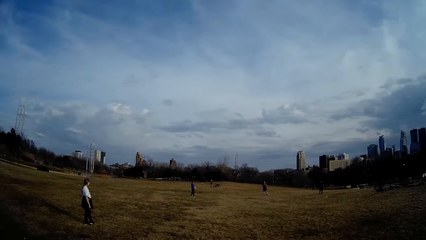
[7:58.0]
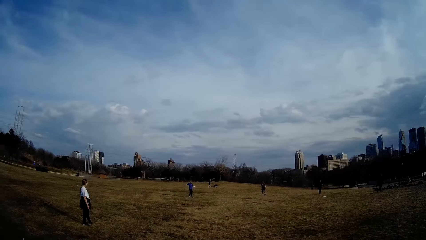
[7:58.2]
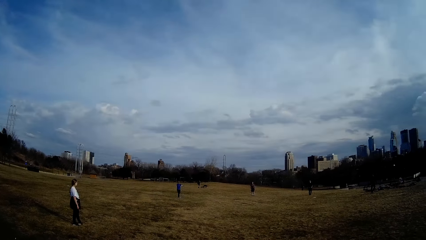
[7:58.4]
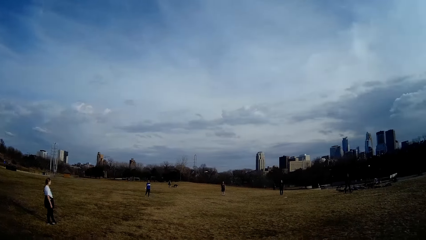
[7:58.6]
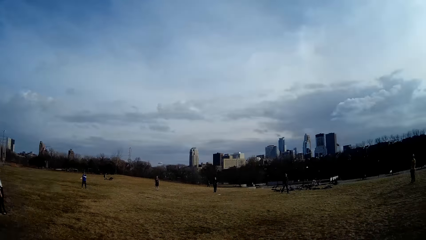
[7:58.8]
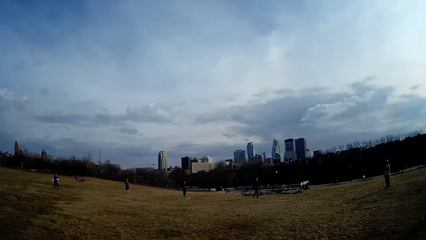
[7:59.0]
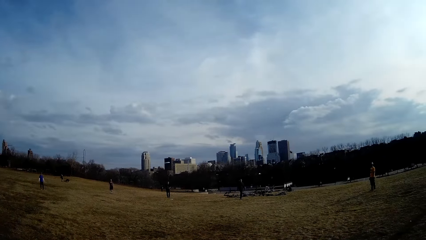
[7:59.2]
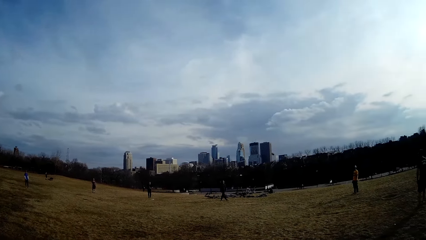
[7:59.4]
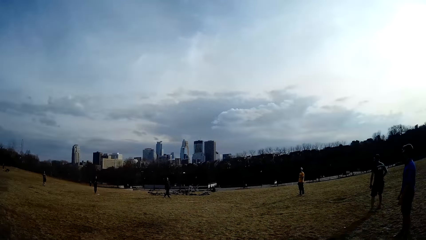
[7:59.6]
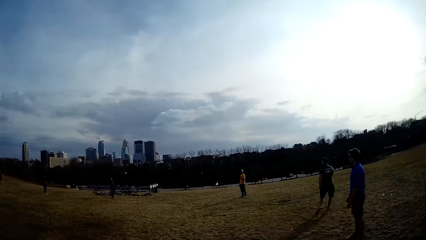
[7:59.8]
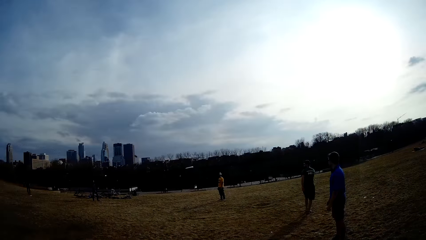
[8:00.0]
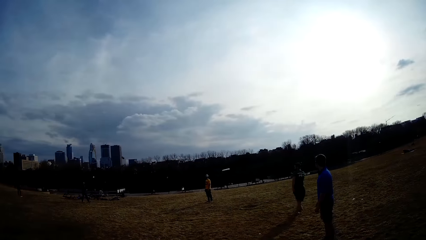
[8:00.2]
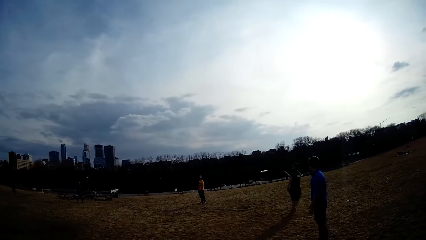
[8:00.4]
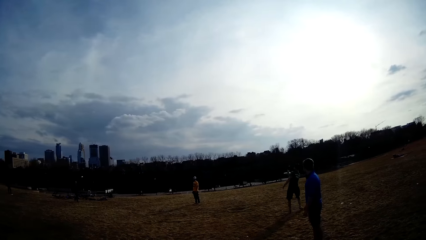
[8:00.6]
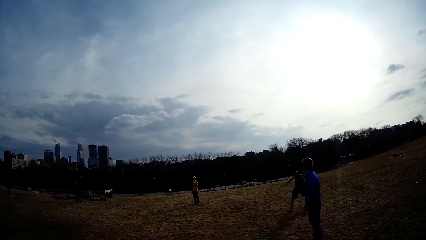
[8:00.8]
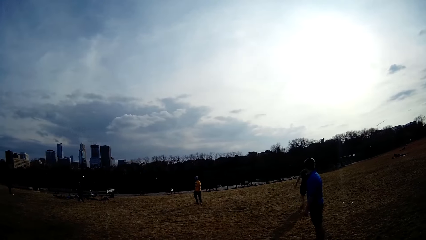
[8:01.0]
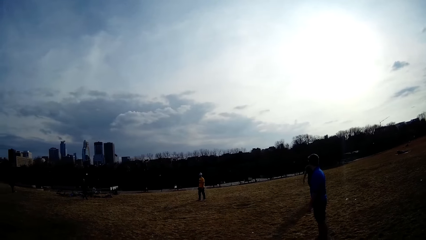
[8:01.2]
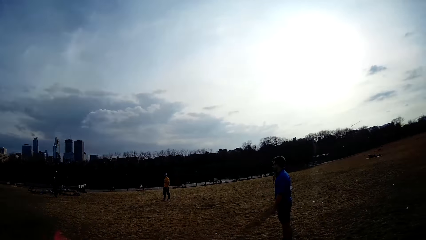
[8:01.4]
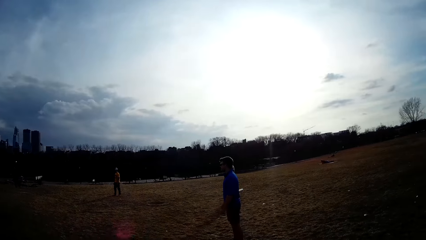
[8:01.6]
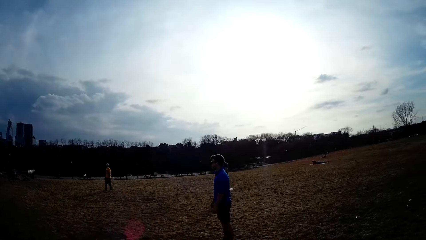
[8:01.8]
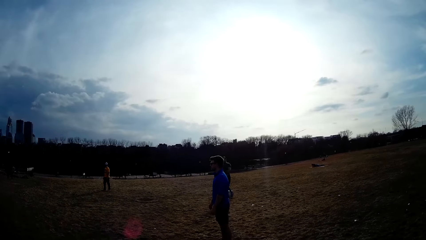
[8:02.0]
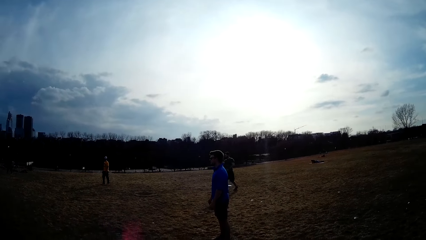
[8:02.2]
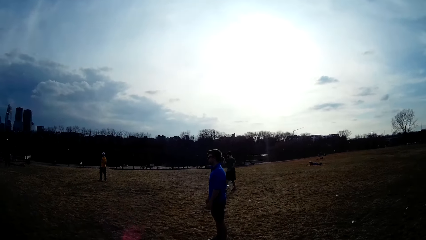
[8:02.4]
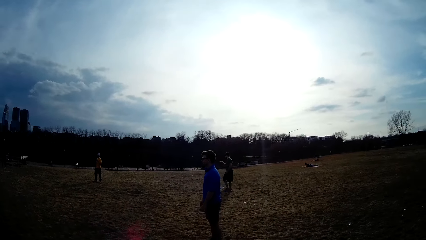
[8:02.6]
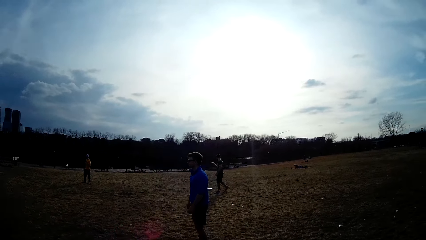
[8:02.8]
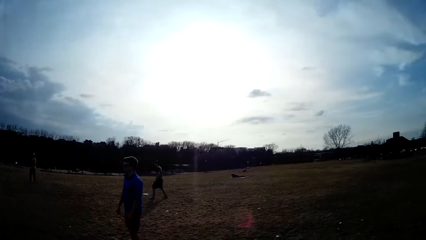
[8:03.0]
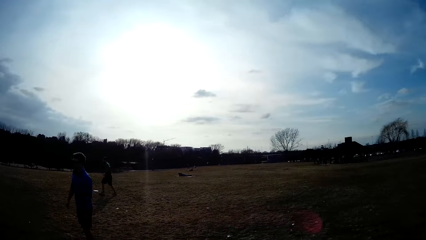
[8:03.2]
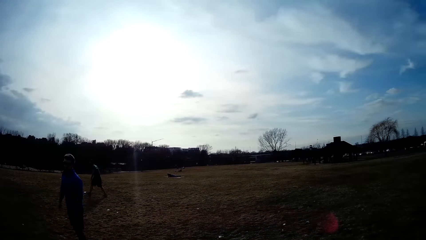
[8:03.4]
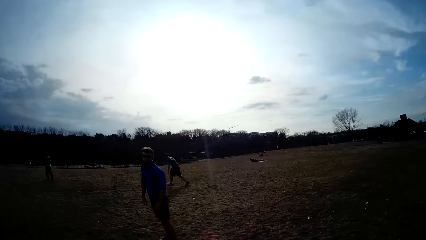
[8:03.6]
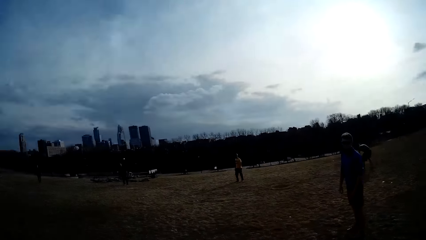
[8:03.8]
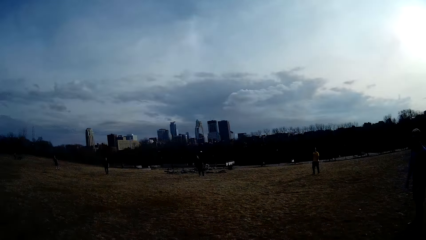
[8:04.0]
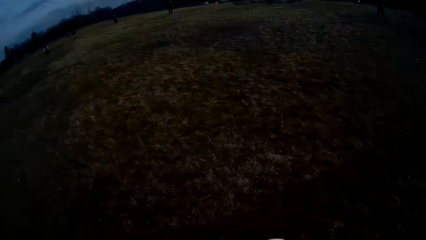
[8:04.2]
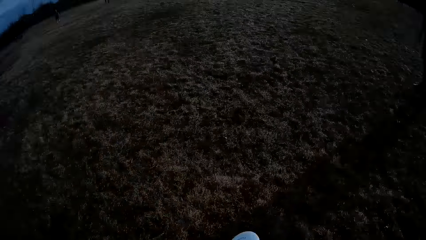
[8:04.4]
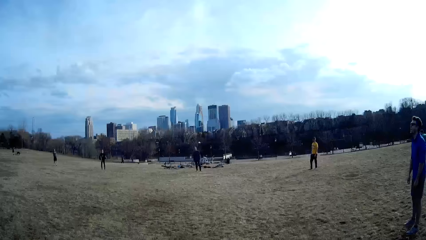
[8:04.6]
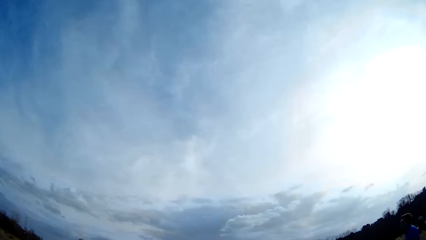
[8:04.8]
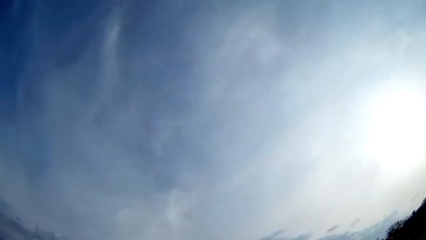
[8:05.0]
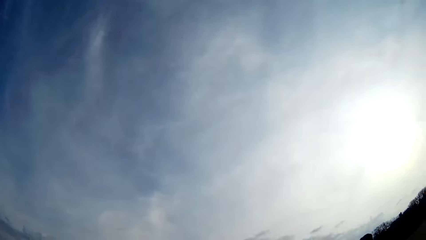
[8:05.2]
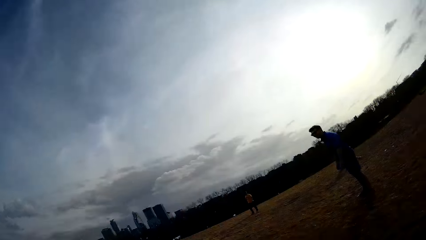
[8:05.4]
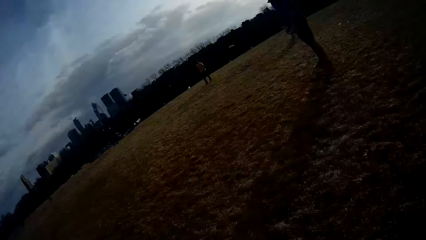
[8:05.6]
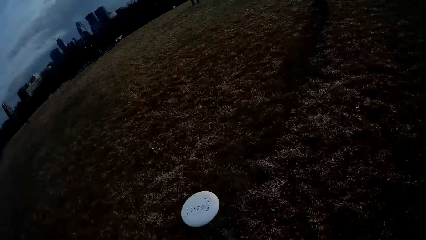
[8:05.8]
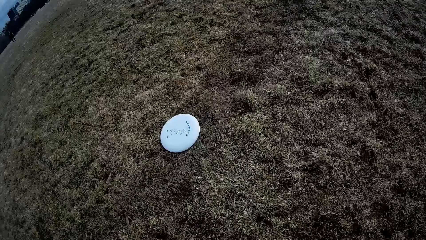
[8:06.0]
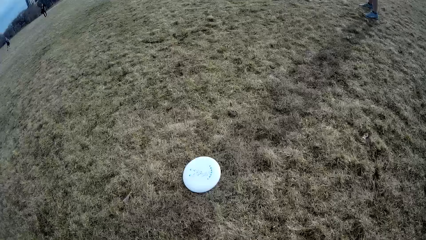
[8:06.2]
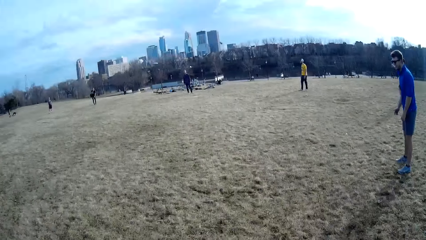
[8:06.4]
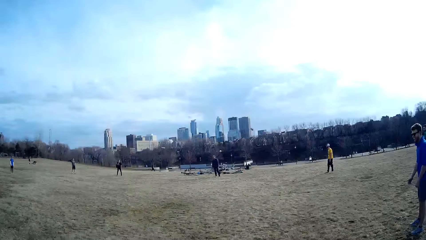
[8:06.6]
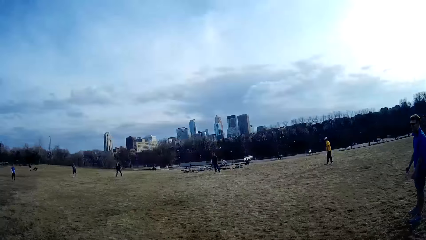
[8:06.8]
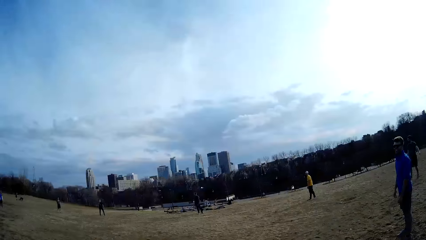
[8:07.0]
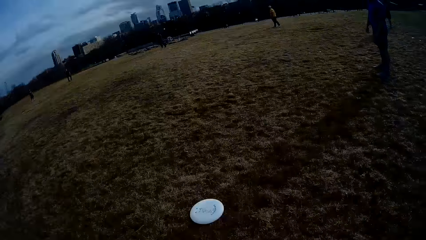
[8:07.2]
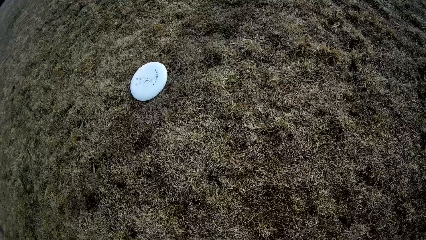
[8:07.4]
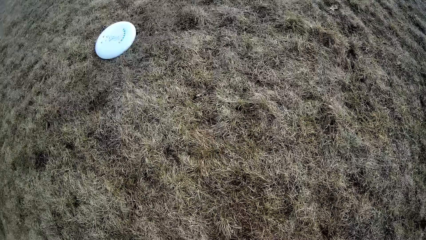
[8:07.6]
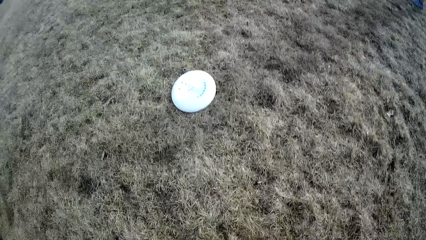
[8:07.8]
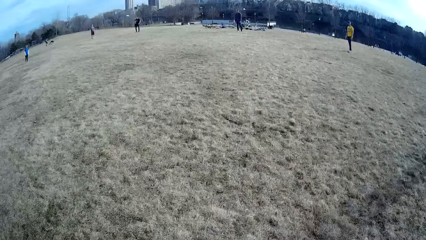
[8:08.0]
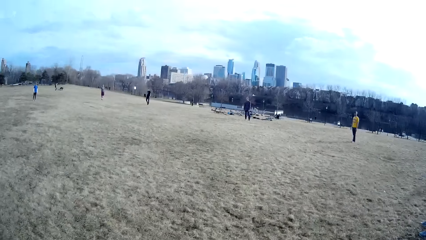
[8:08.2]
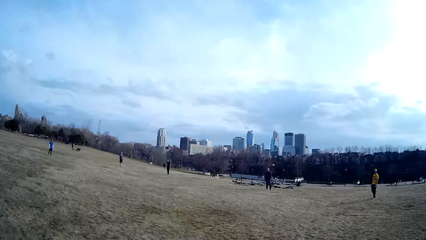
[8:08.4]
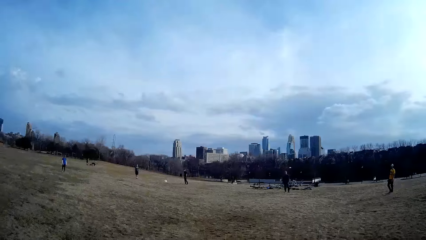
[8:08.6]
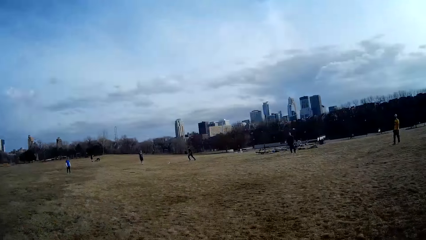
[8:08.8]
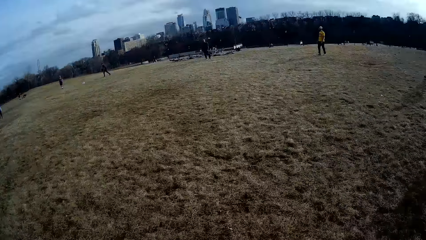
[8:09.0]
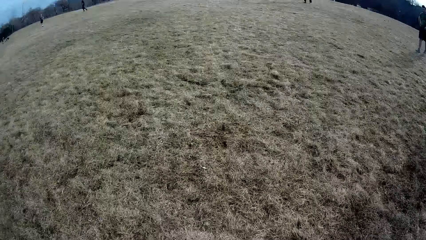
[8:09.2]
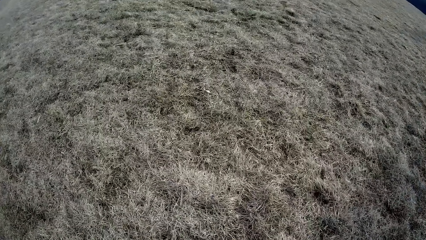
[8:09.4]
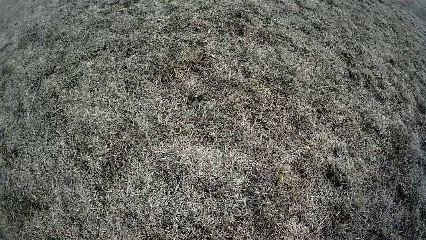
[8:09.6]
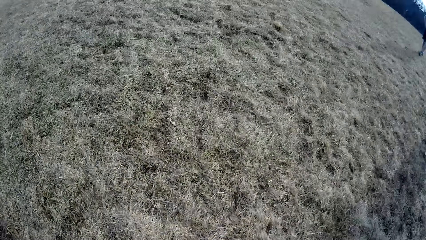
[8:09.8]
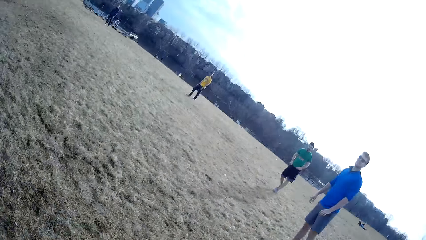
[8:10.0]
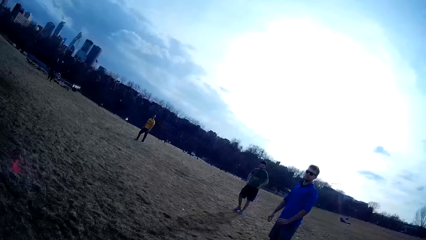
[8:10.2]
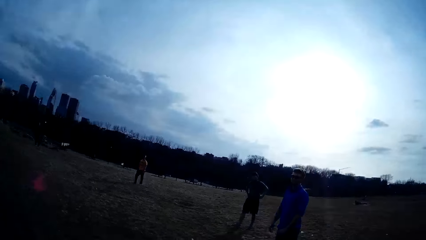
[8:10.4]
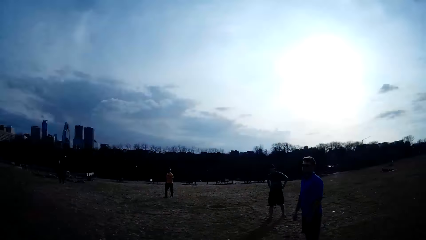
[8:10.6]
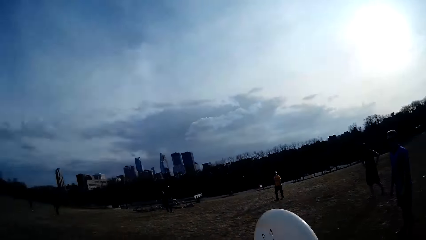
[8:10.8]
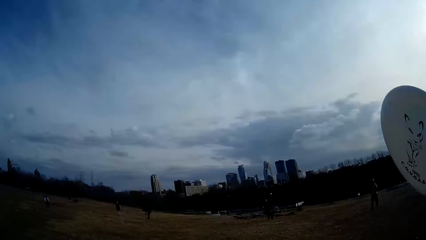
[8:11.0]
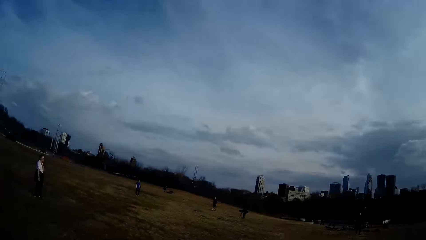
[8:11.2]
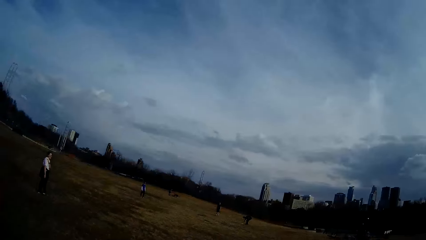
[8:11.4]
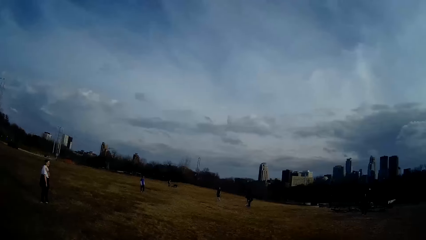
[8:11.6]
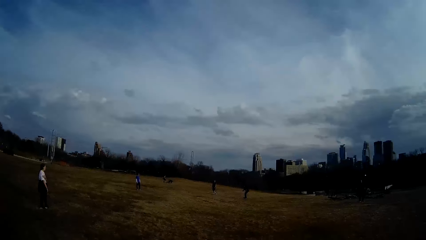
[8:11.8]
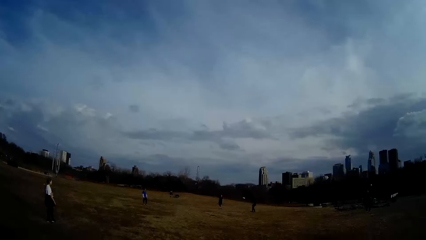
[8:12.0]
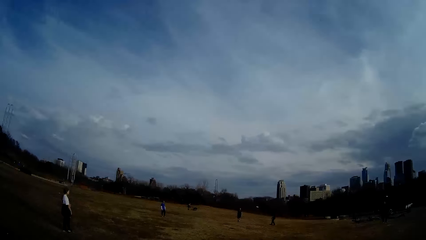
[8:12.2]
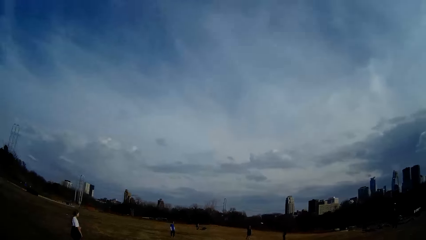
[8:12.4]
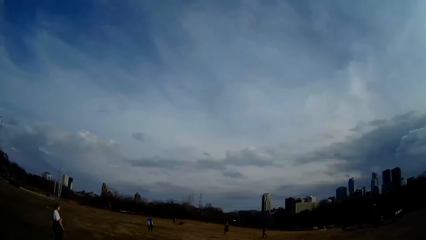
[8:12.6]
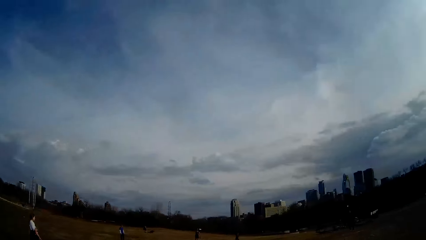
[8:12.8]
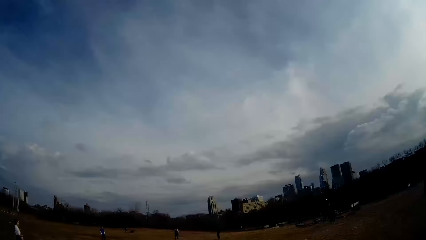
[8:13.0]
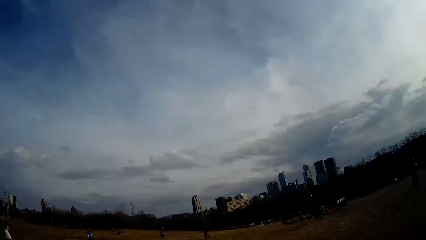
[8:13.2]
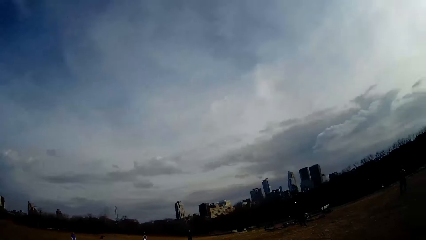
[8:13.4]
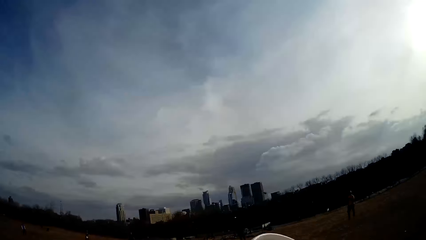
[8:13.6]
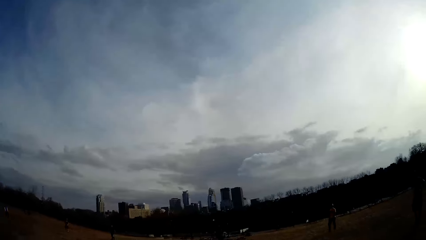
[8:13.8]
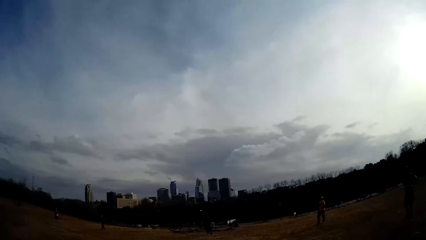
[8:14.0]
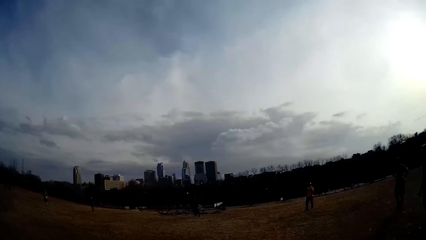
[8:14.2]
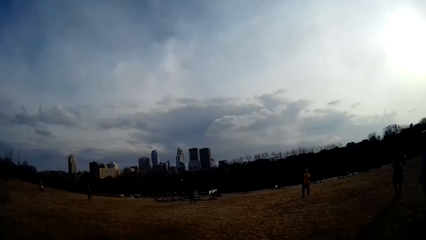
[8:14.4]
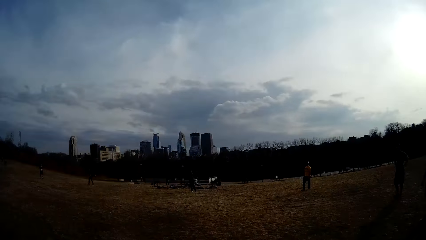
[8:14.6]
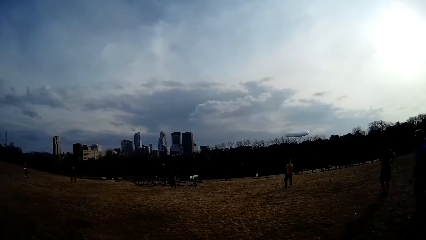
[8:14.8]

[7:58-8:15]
A man flings a ball. Another man catches the ball. The camera wearer walks towards the ball on the field. They pick up the ball. They hold the discus.
